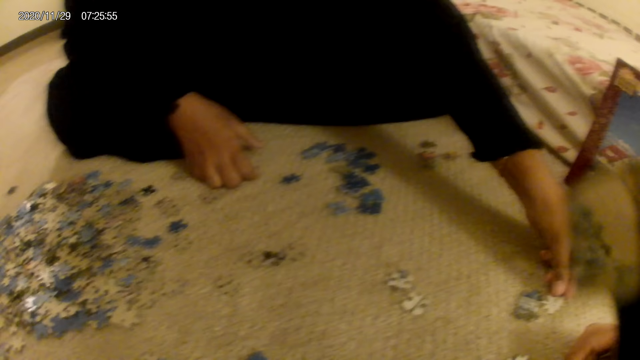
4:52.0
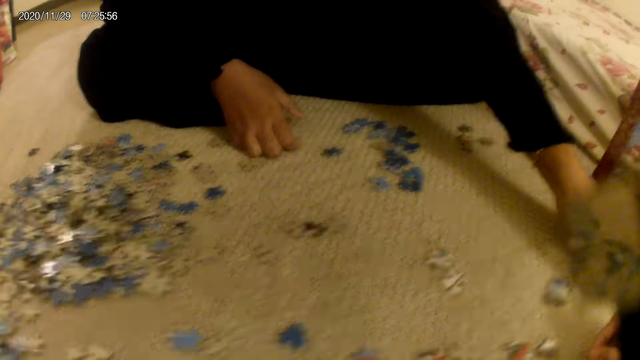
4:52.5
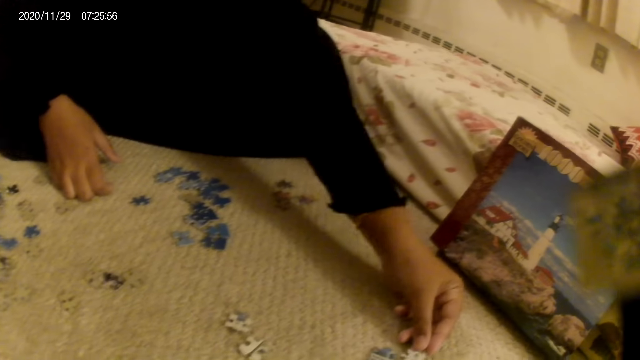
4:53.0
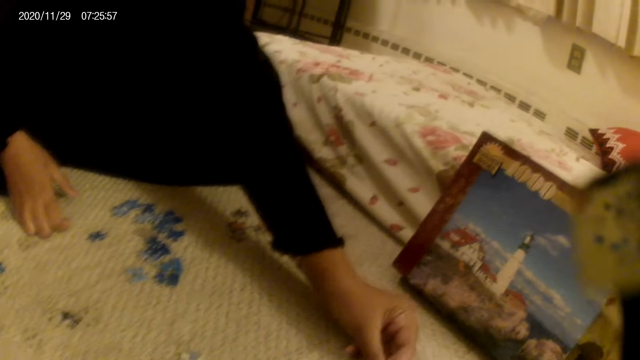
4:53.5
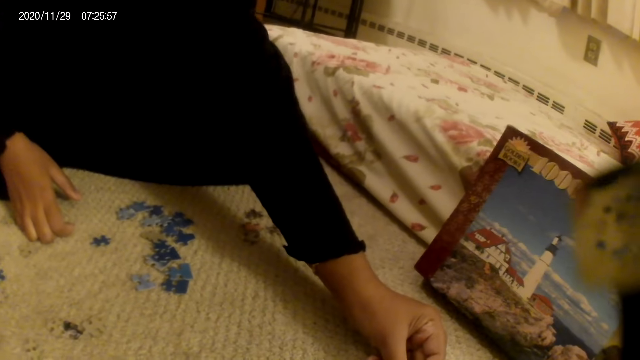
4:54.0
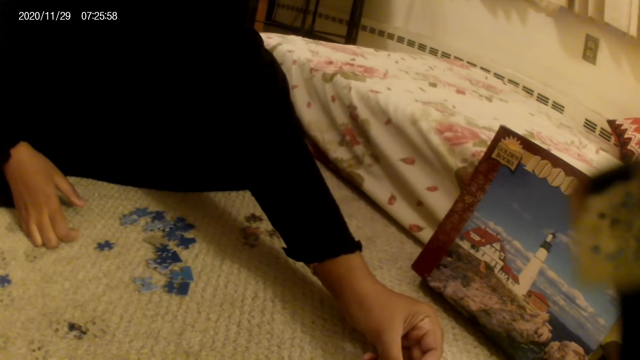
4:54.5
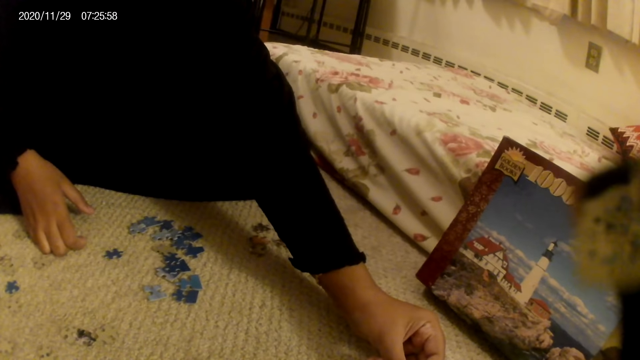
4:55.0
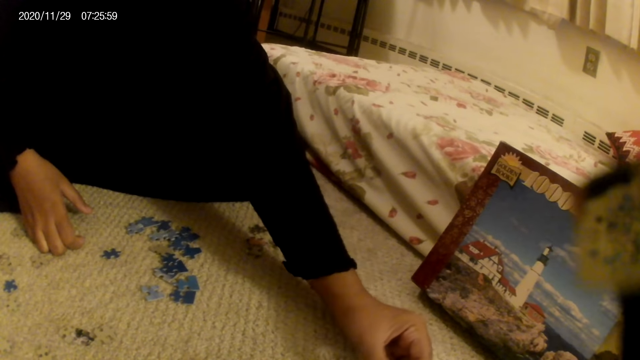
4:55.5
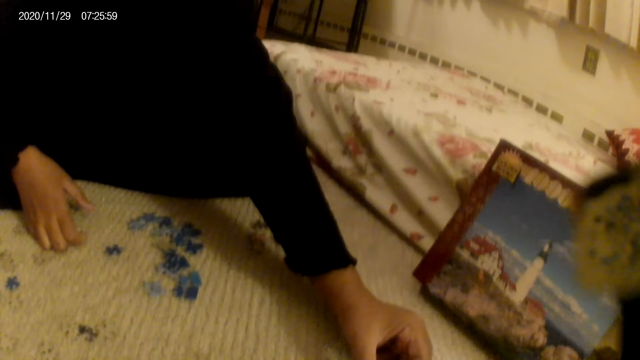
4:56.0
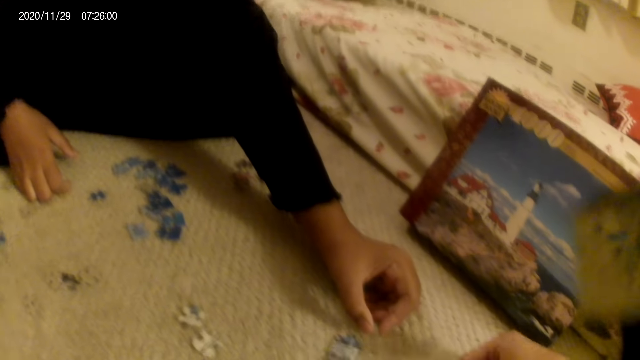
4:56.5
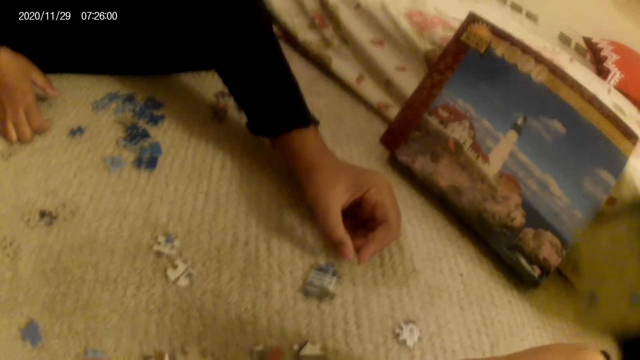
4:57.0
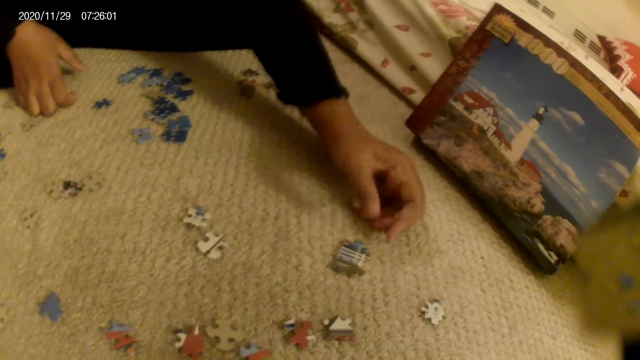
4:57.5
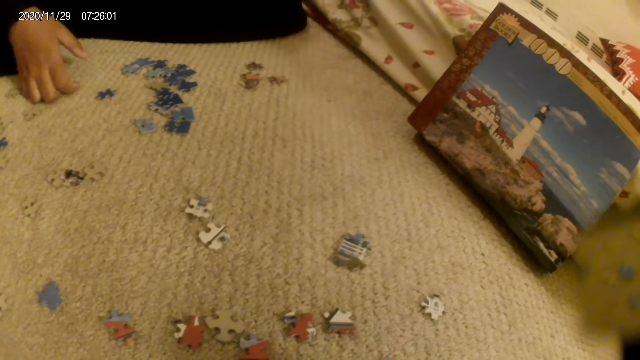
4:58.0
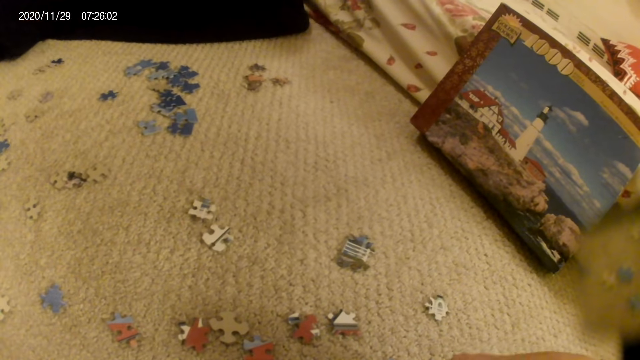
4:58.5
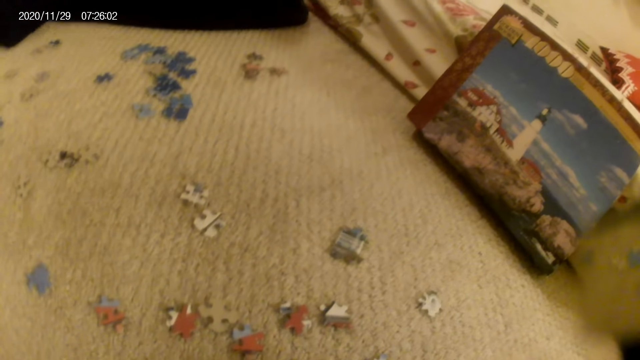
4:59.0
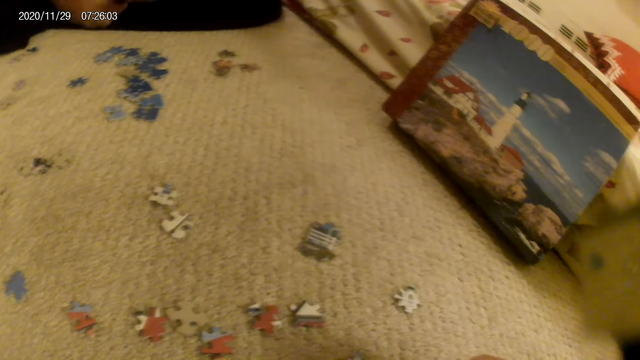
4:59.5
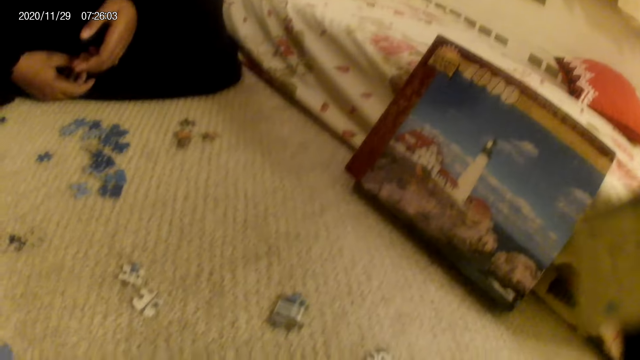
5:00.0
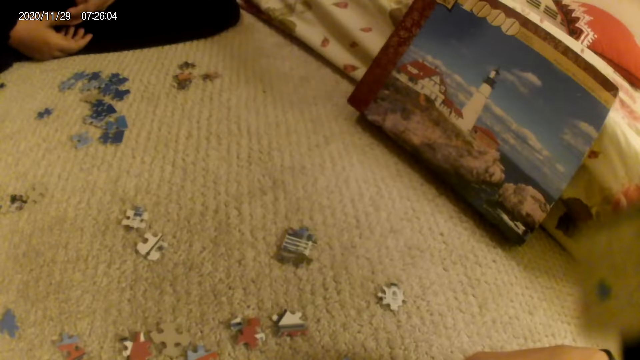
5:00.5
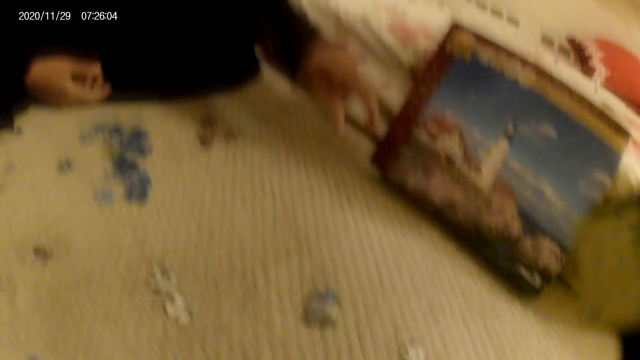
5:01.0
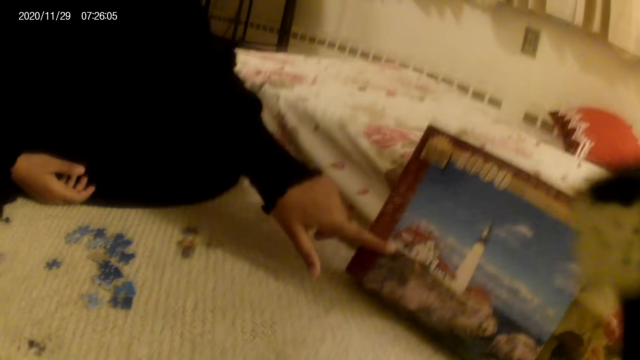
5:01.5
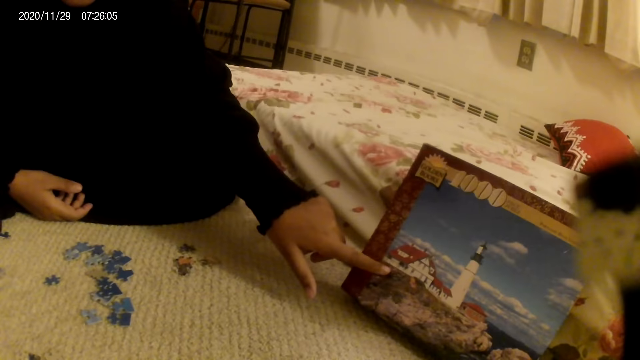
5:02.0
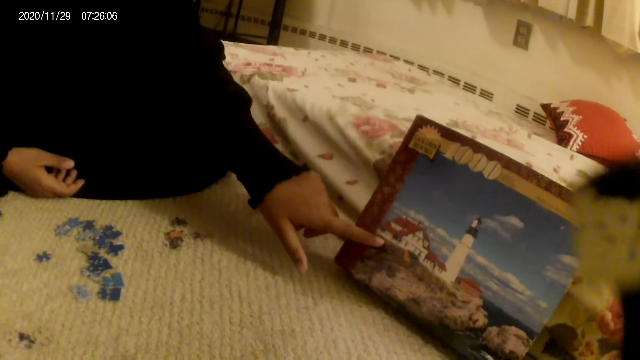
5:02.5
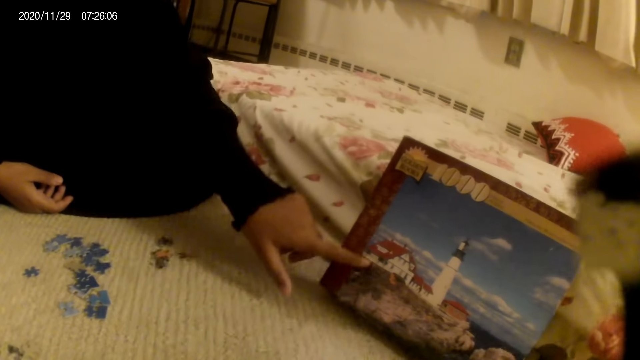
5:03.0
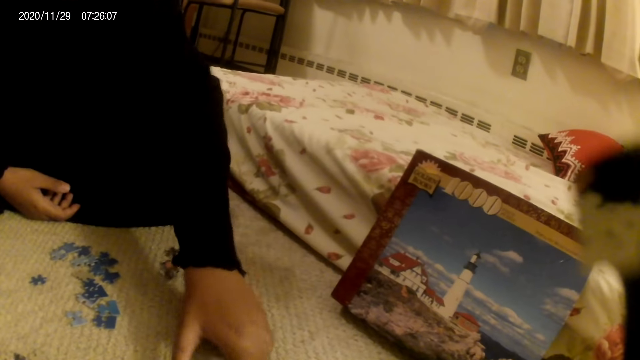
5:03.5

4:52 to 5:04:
The woman places the card on the floor with the hand. The camera wearer does something. The woman moves the card from the floor with the hand. The camera wearer does something. The woman touches the box and points at something.

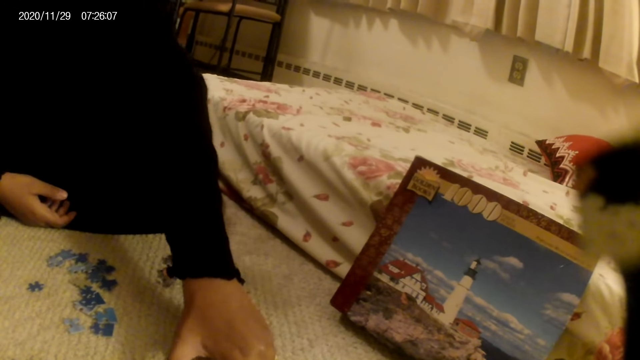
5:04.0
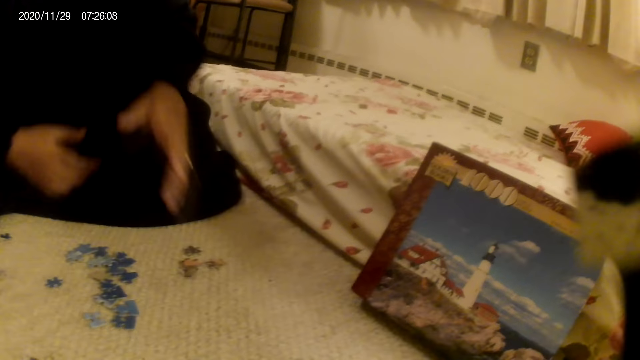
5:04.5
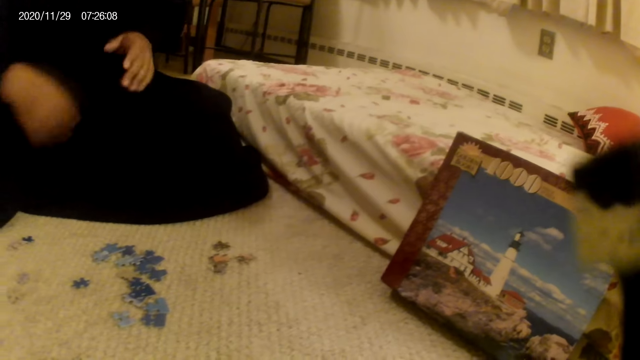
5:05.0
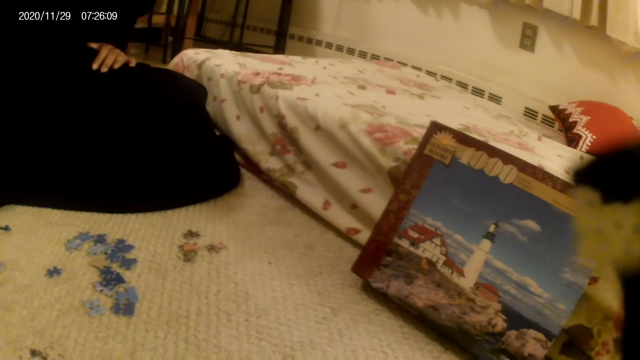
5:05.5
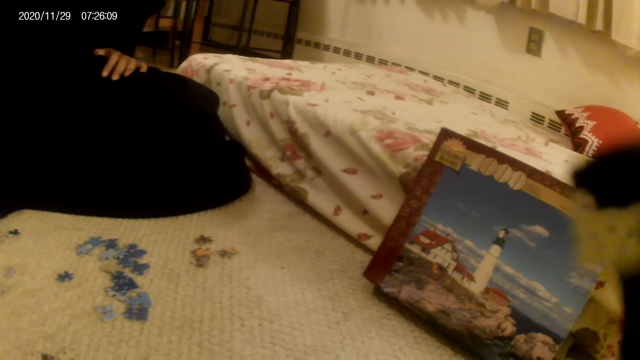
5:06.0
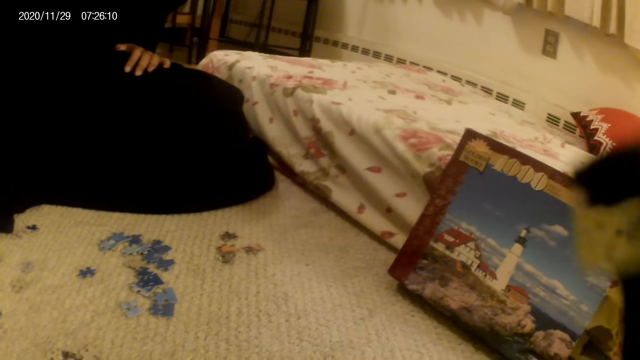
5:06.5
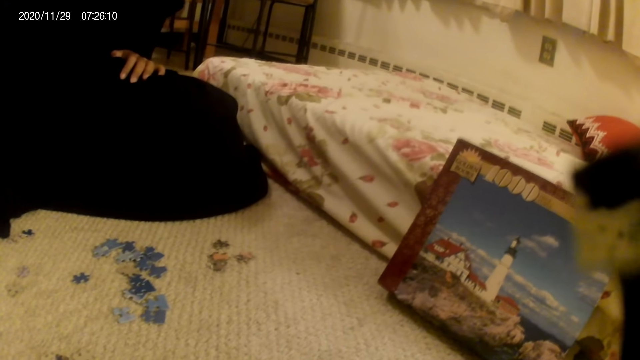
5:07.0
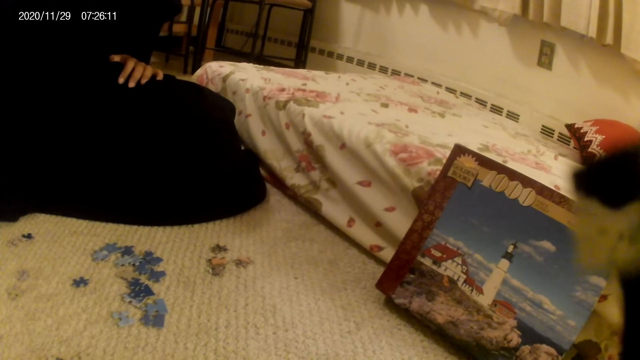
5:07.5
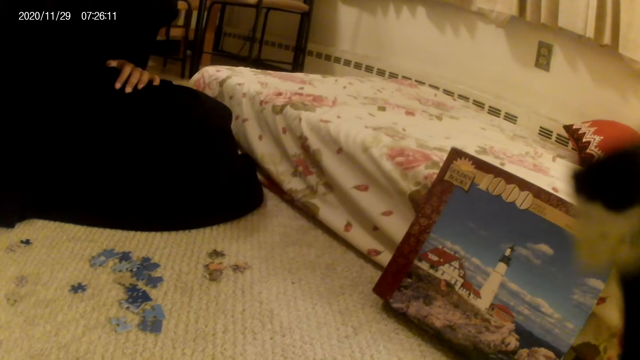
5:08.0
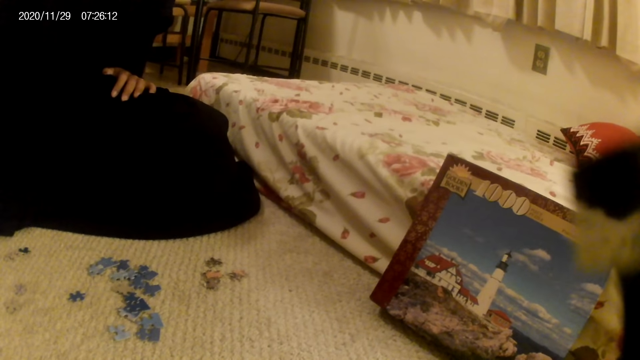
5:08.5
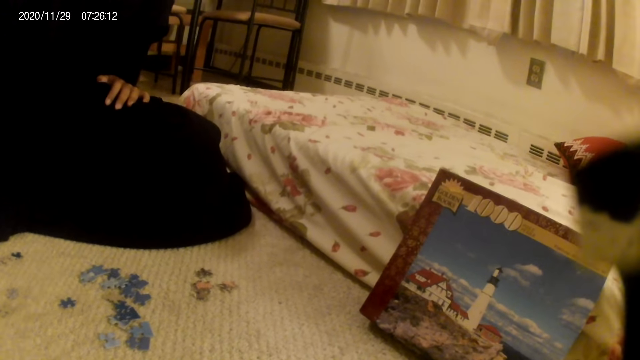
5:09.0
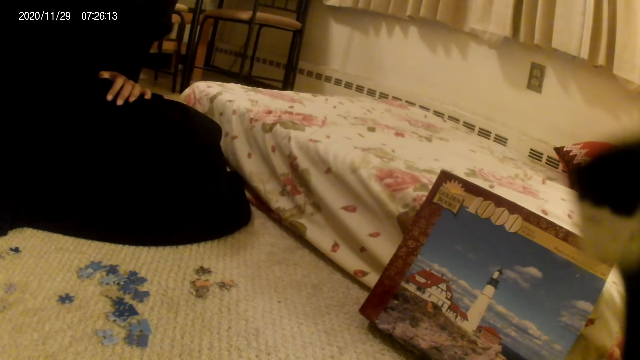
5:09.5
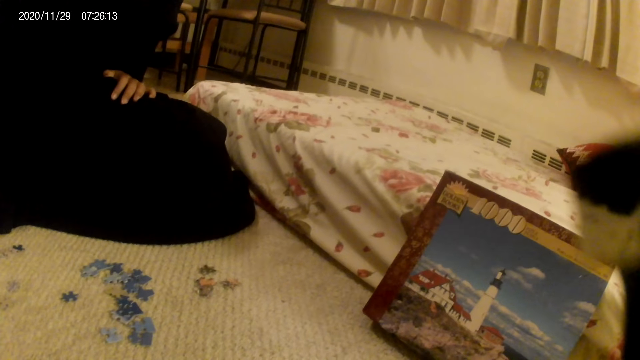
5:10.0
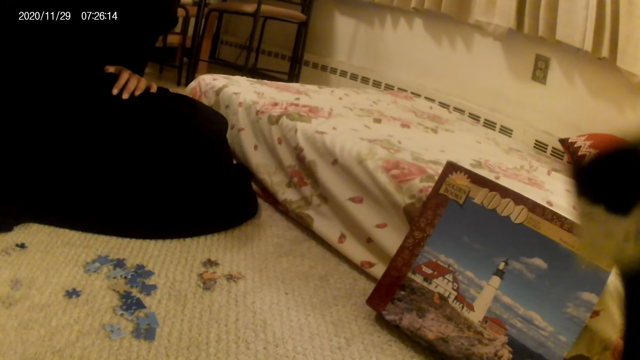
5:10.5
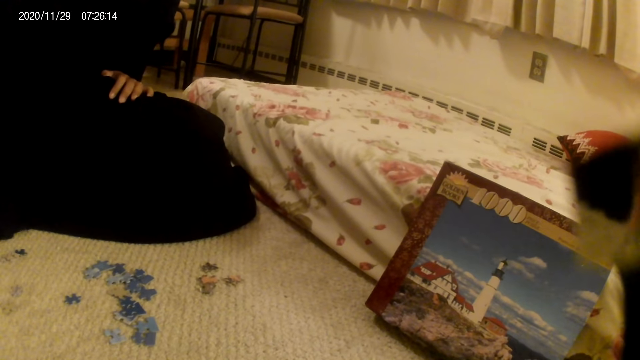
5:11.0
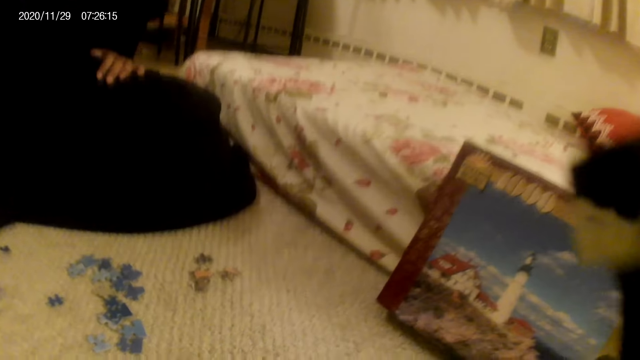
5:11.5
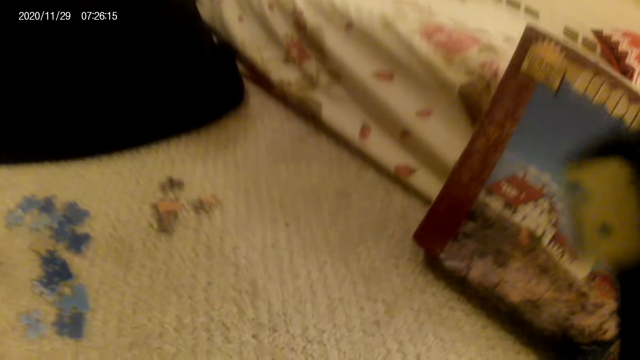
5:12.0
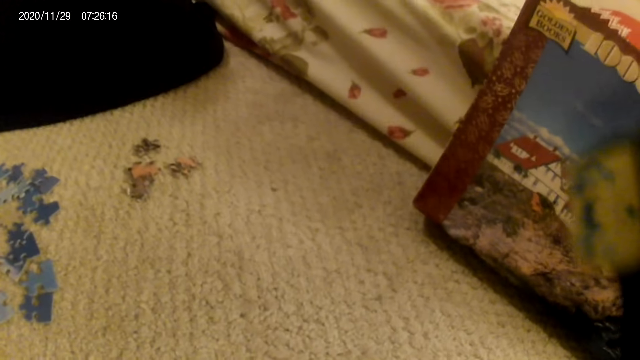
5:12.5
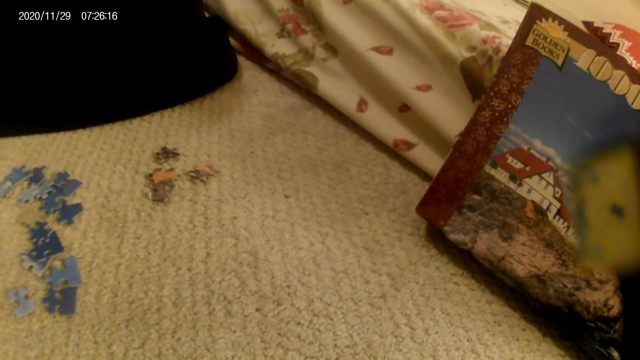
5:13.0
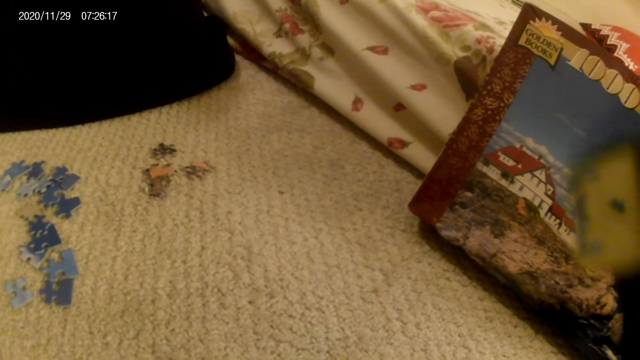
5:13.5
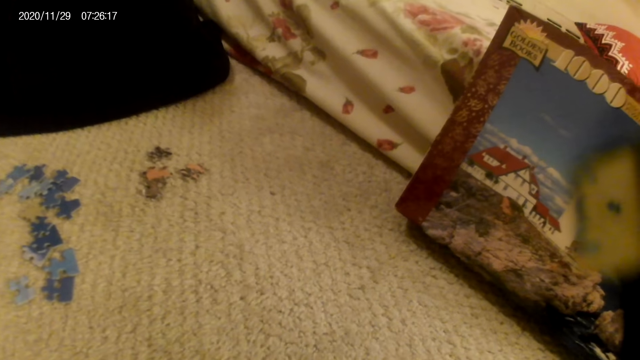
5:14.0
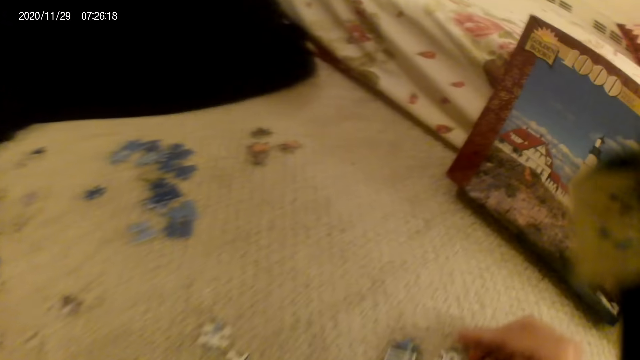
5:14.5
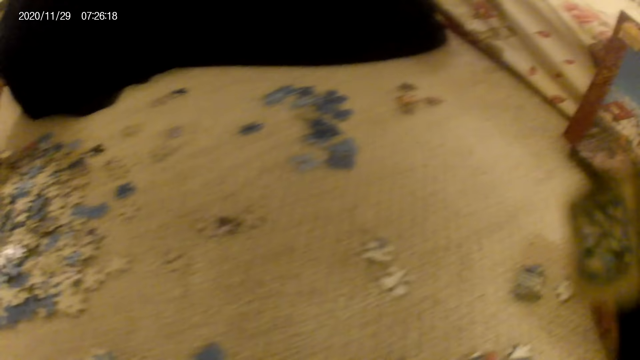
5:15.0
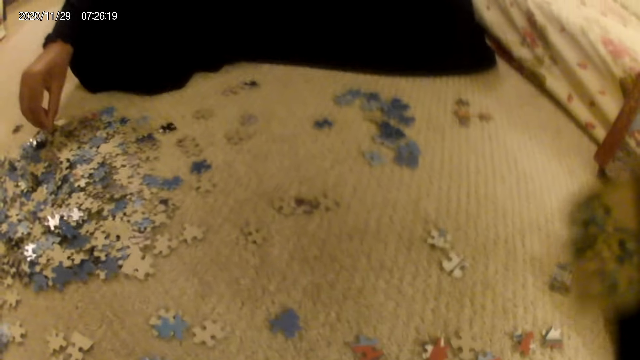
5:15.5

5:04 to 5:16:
The woman moves the card on the floor with the hand and places the hands on her lap. The camera wearer does something. They look around. They do something.
